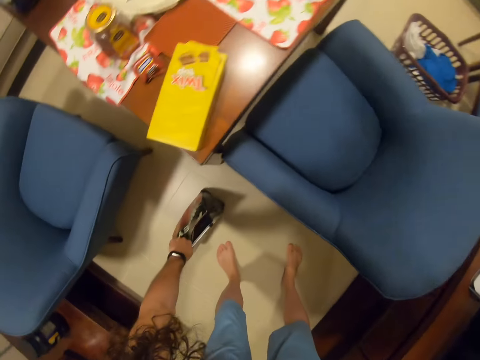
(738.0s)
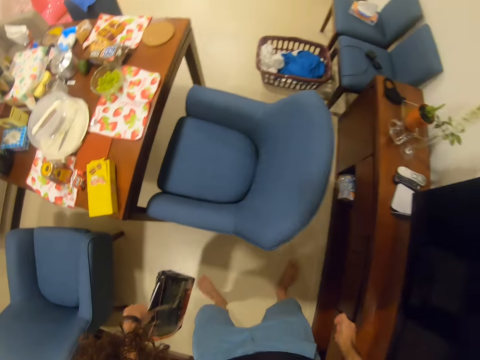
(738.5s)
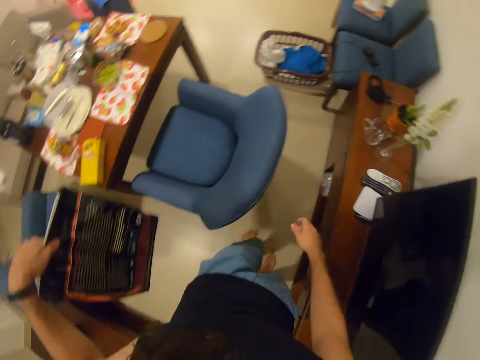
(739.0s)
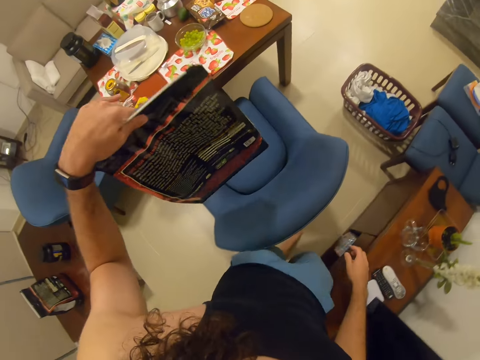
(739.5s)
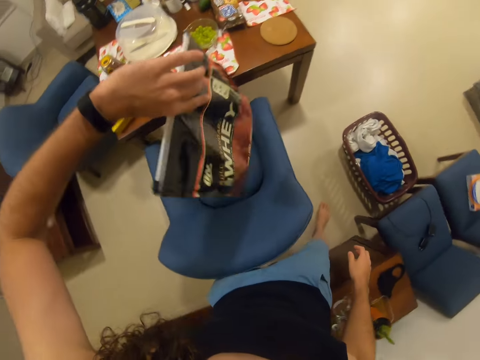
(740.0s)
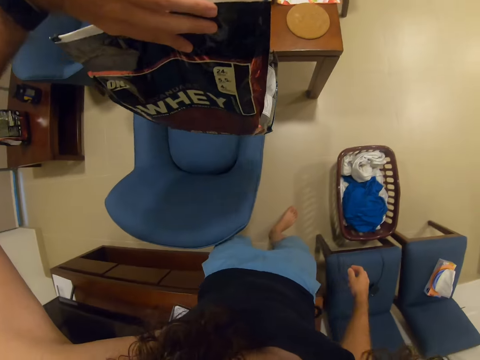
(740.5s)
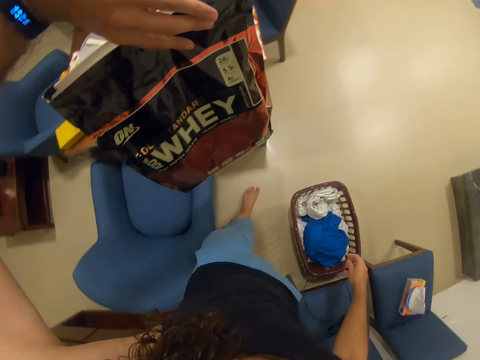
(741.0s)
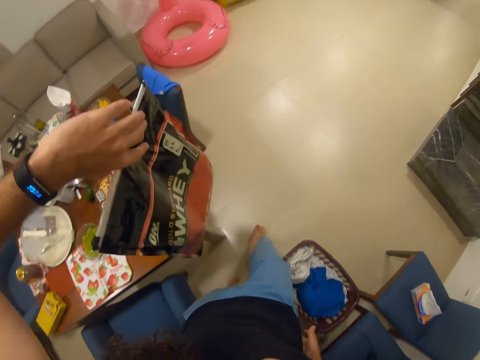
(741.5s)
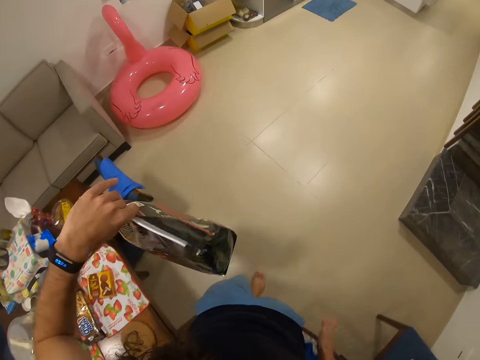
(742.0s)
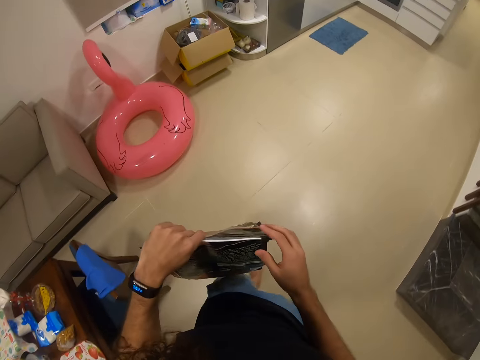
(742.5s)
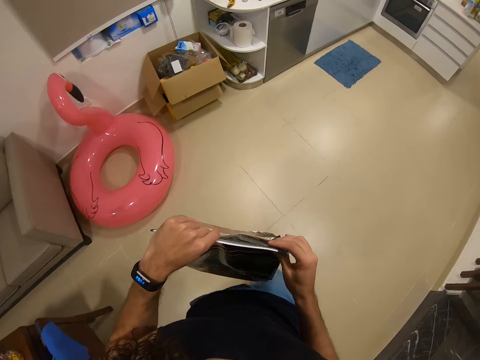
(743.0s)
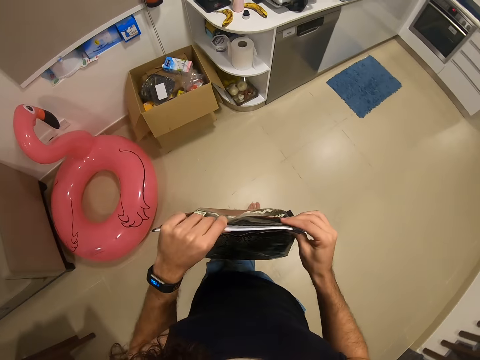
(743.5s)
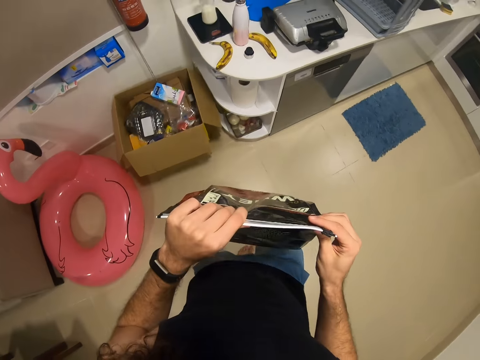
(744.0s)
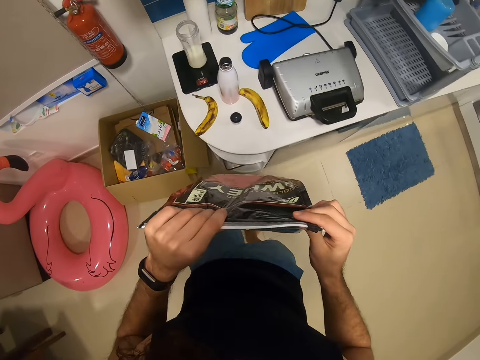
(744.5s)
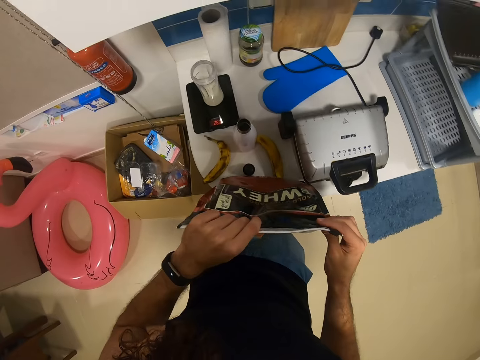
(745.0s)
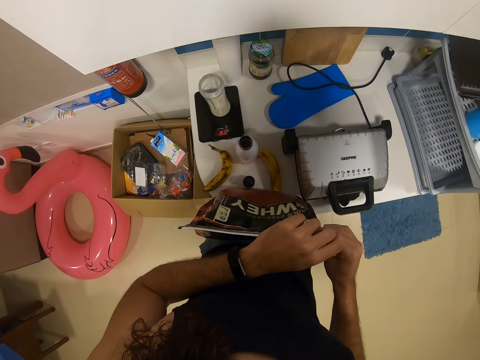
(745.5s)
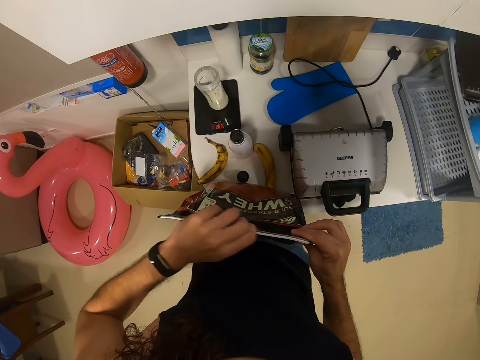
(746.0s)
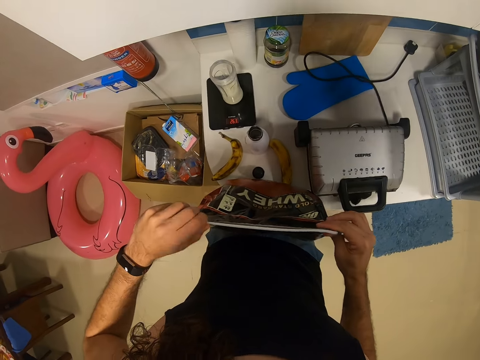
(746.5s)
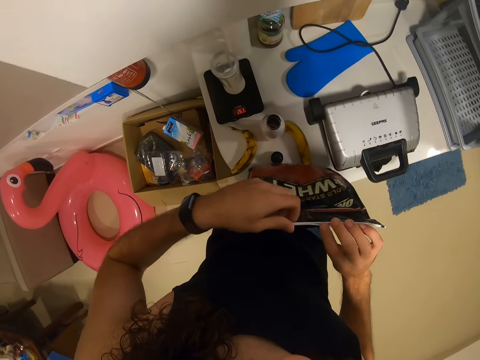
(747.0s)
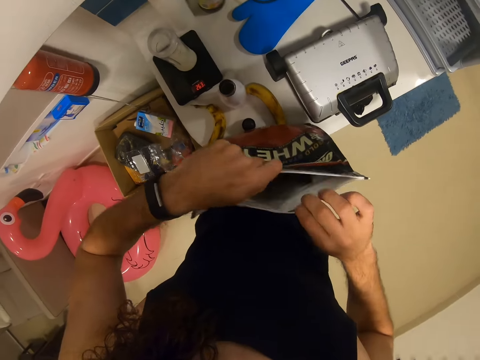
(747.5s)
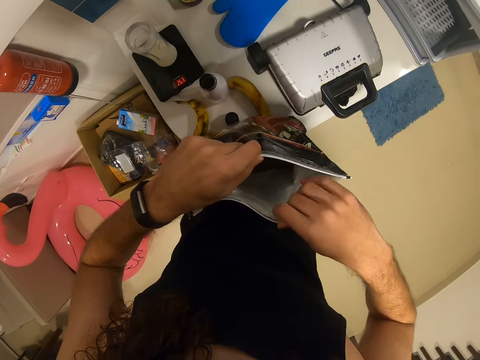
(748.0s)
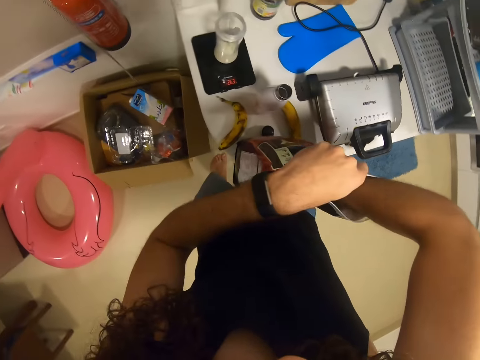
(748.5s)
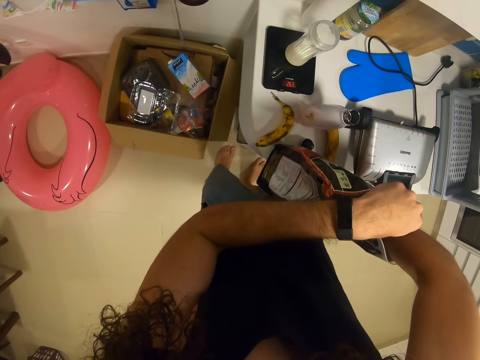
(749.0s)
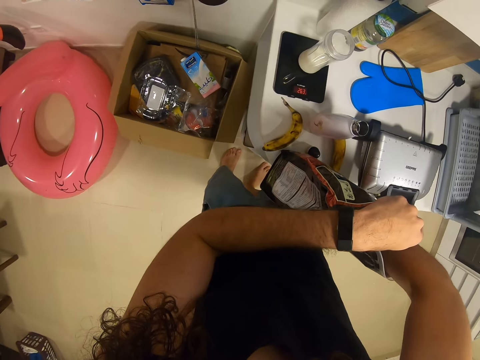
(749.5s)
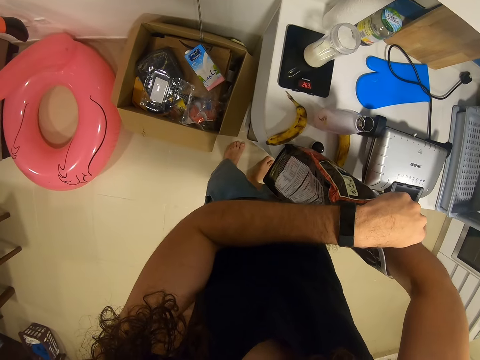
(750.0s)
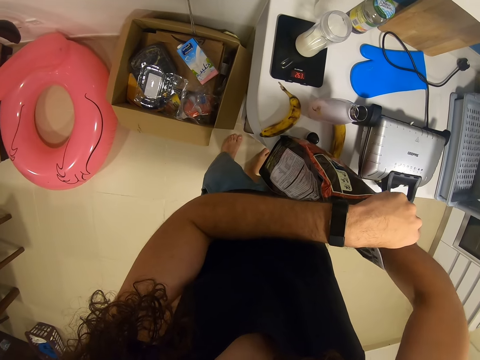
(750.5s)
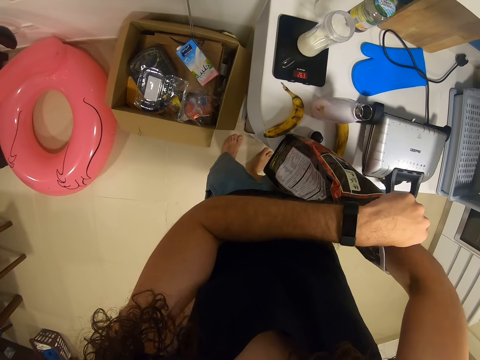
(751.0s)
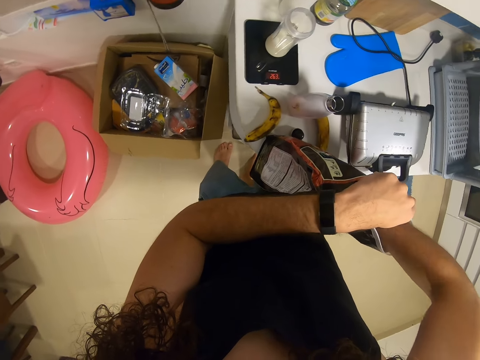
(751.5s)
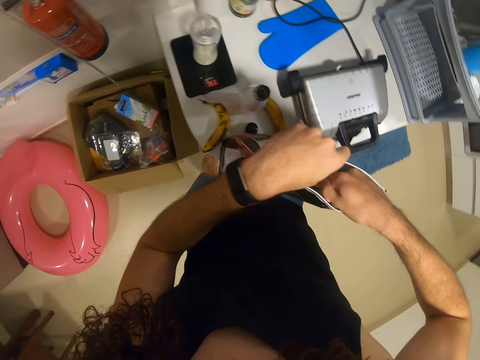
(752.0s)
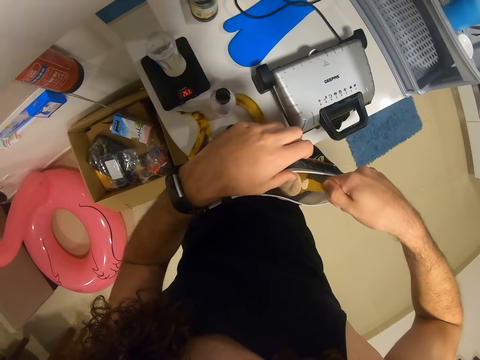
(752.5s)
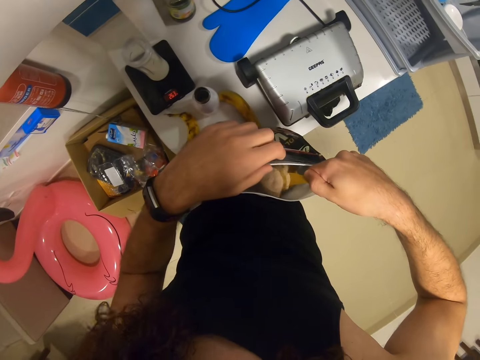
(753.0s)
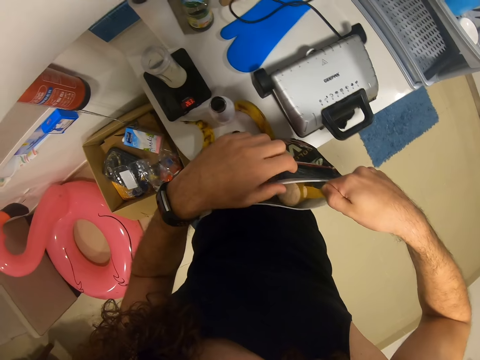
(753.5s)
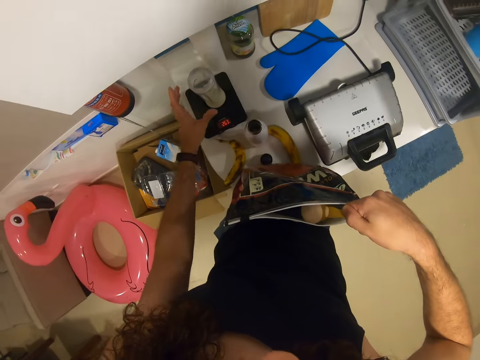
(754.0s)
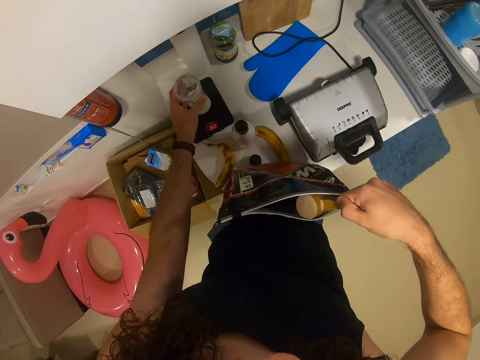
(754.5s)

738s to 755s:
The camera wearer picks up a packet or whey. They look at the packet. They put the packet on the table. They open the paper. They scoop the whey. They take cocoa from the packet.

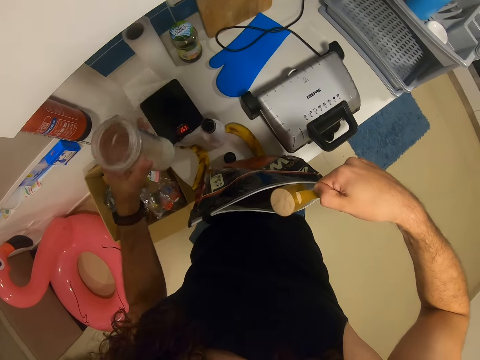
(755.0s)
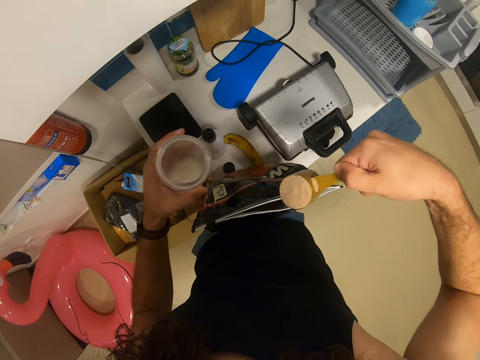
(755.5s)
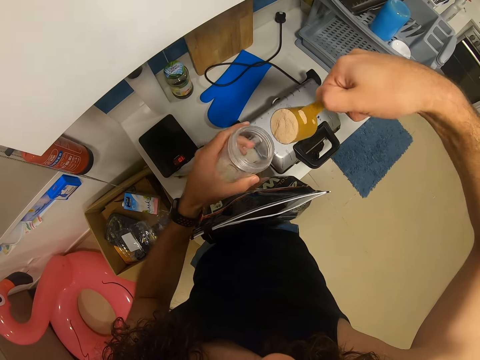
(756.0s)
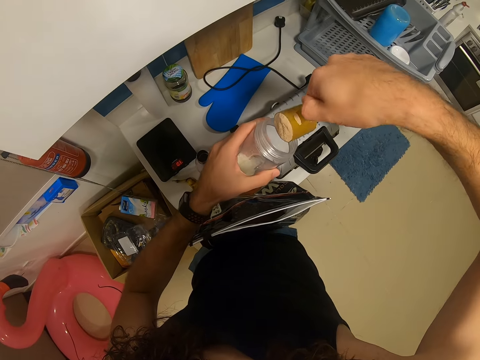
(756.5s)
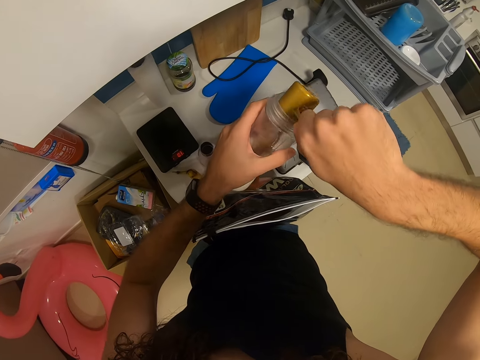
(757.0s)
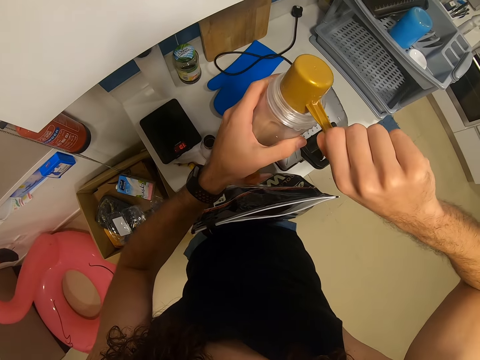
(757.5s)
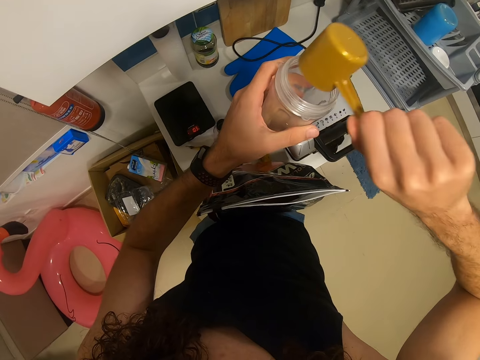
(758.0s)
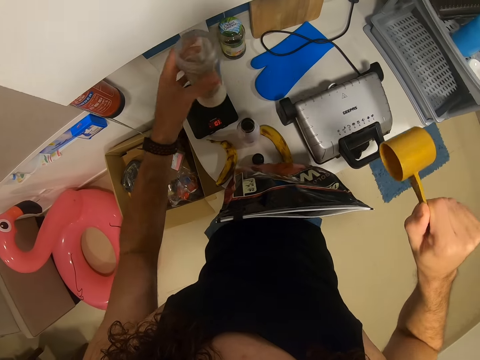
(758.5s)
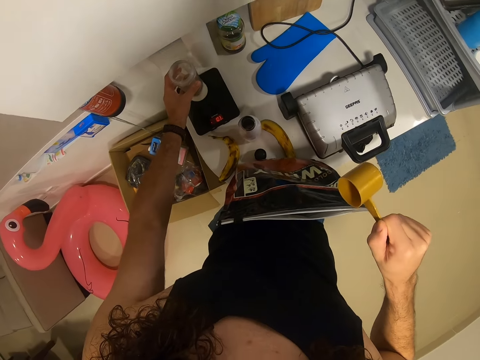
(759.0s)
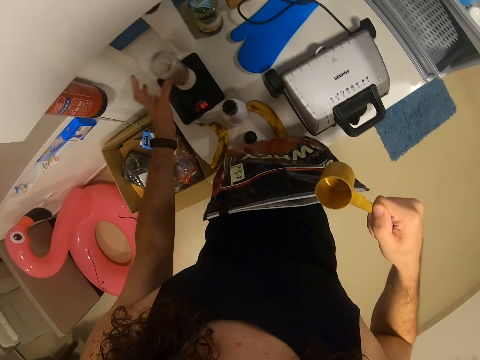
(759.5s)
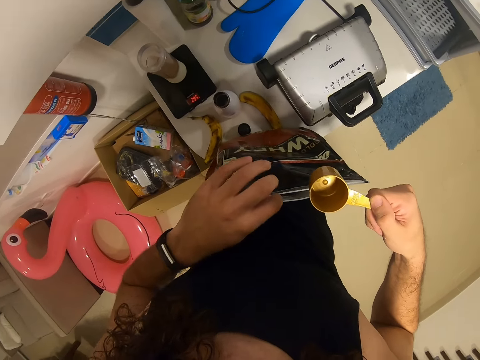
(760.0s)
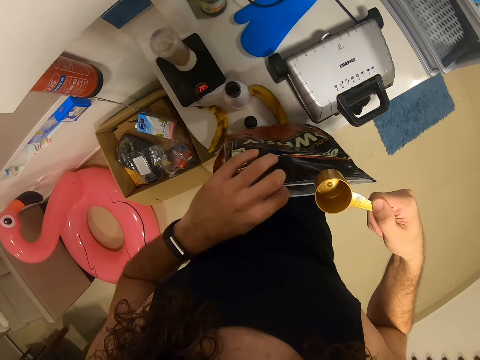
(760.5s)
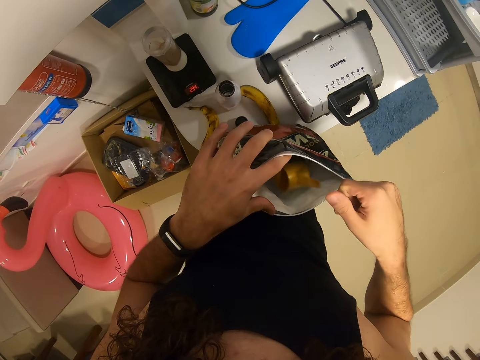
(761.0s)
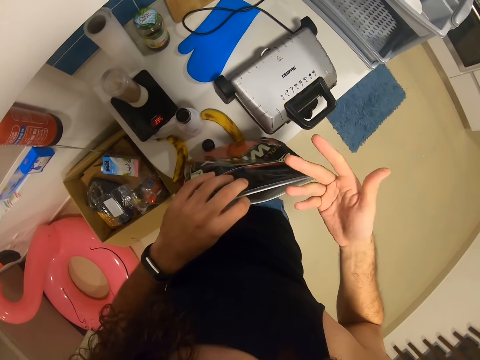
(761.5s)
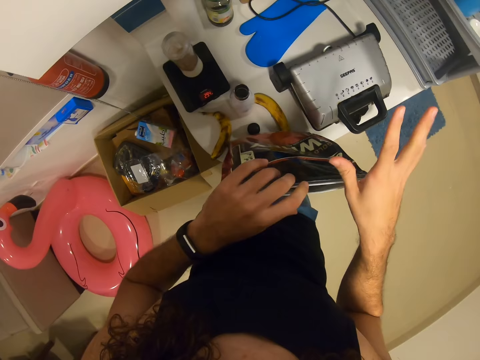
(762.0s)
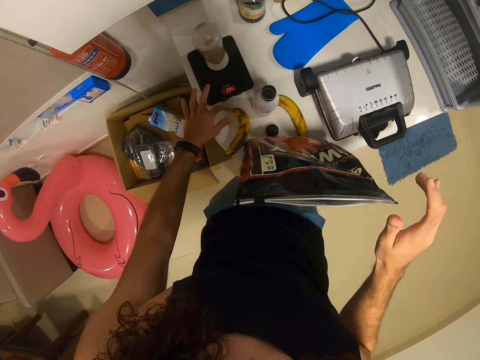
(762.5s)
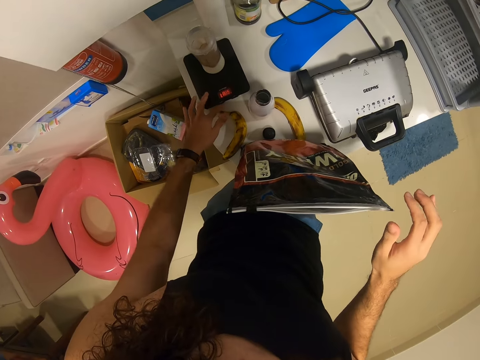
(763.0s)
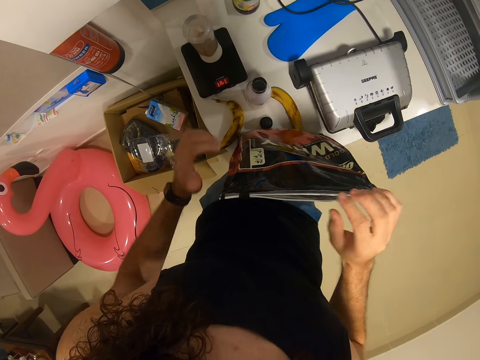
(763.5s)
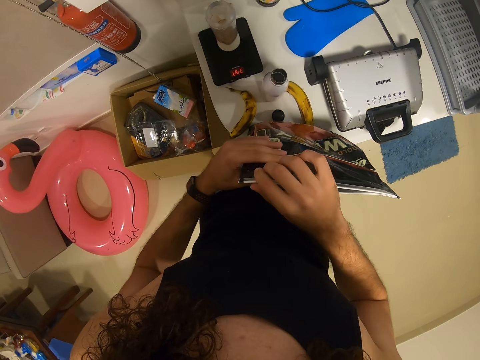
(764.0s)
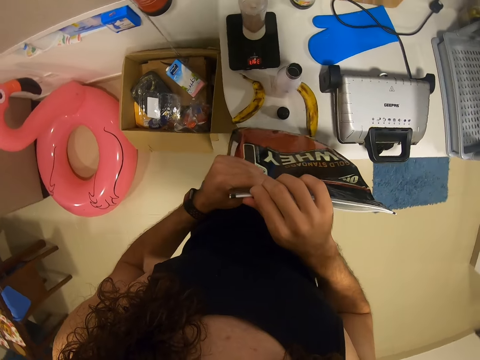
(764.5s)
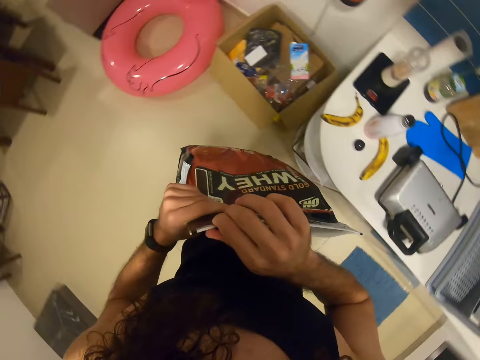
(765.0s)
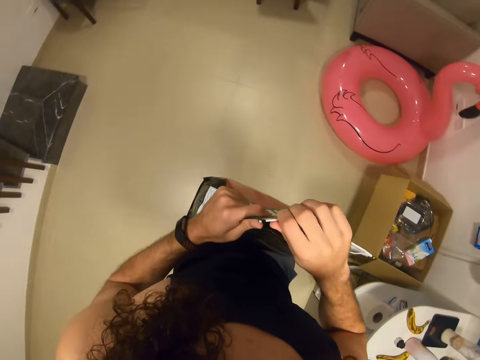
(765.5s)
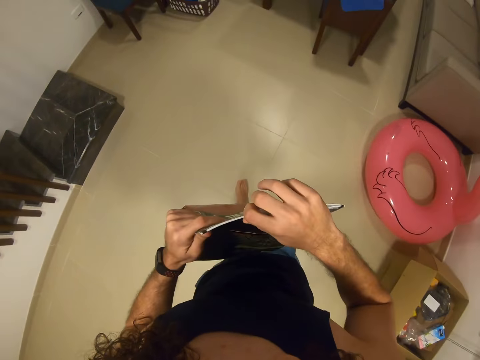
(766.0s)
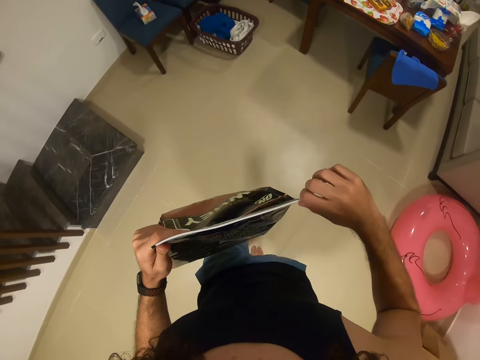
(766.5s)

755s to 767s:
The camera wearer puts the cocoa in the jar. They put the jar aside. They put the measuring cup in the packet. They take the packet. They put the whey.
